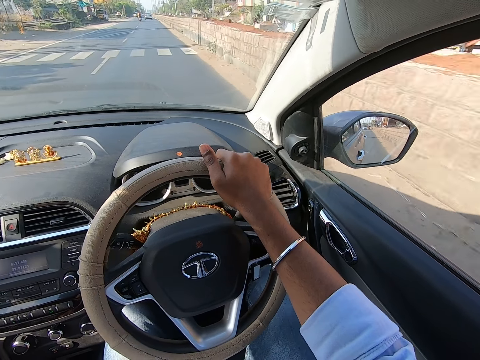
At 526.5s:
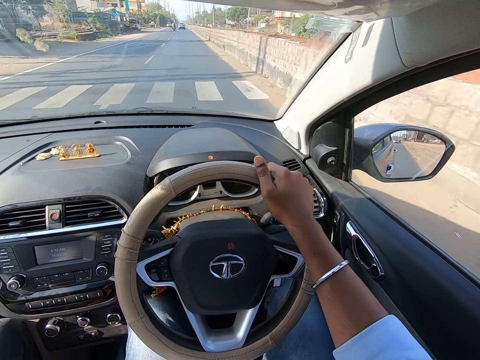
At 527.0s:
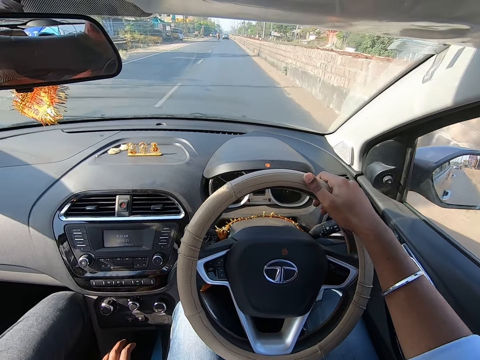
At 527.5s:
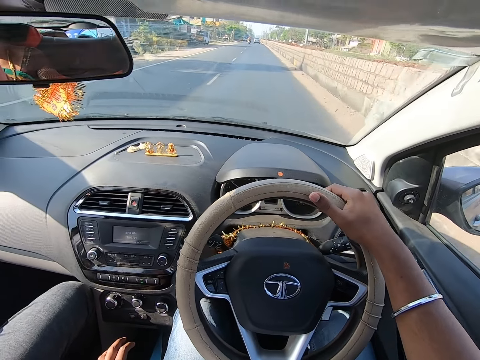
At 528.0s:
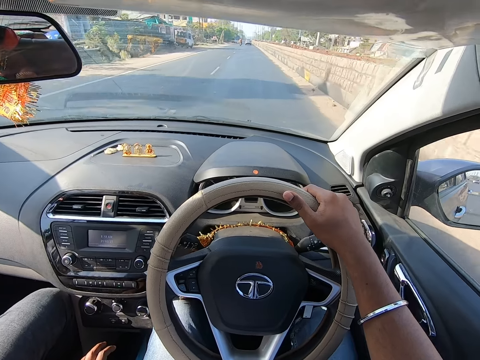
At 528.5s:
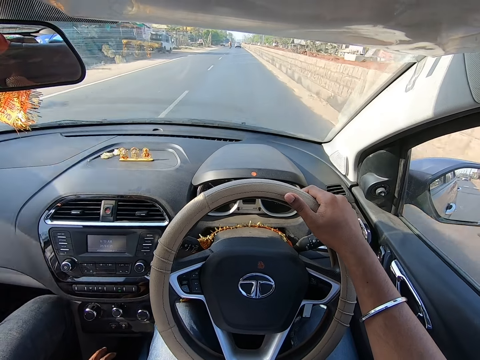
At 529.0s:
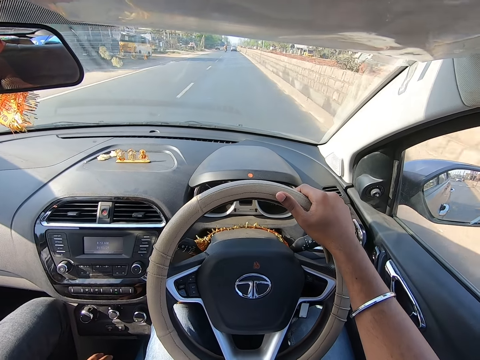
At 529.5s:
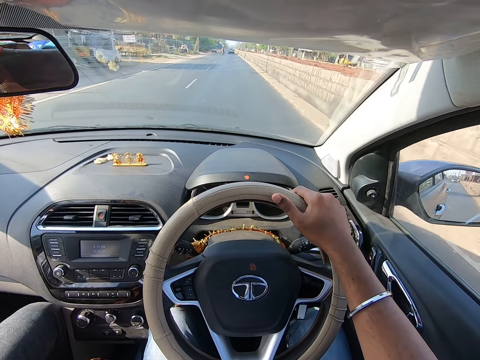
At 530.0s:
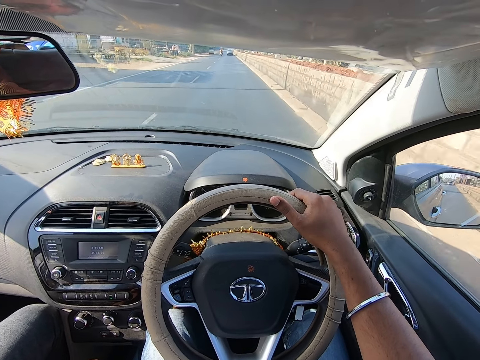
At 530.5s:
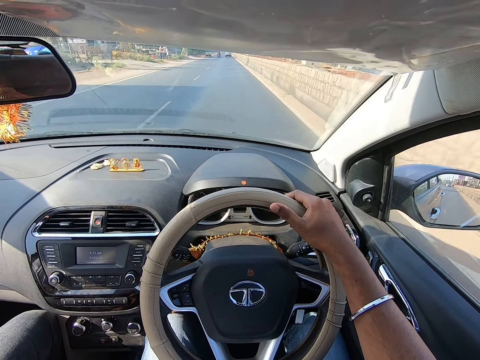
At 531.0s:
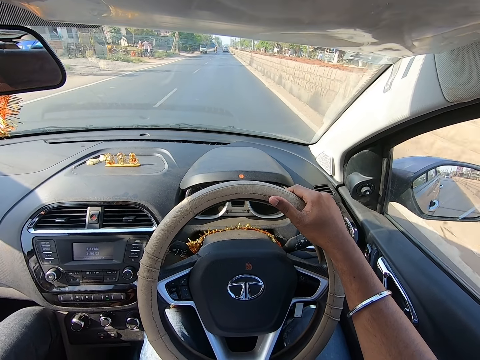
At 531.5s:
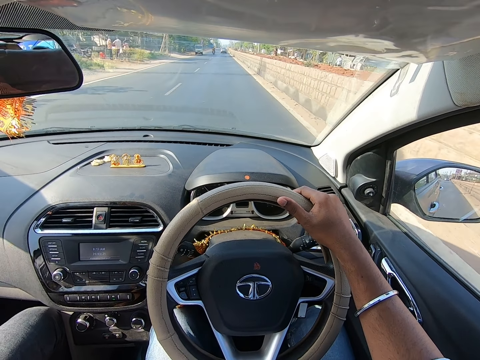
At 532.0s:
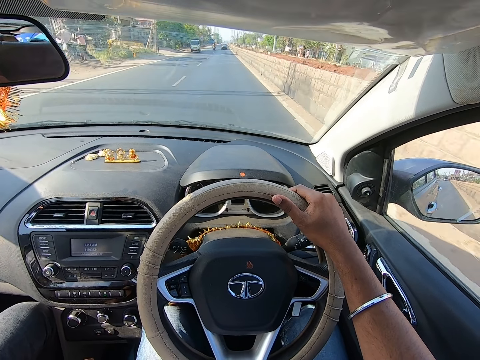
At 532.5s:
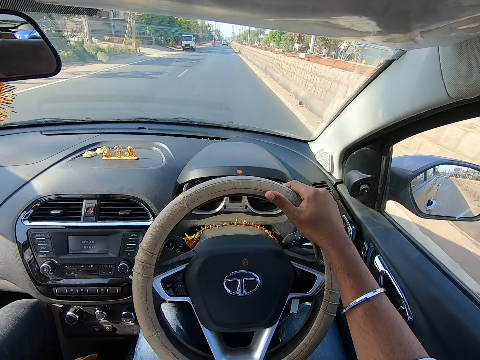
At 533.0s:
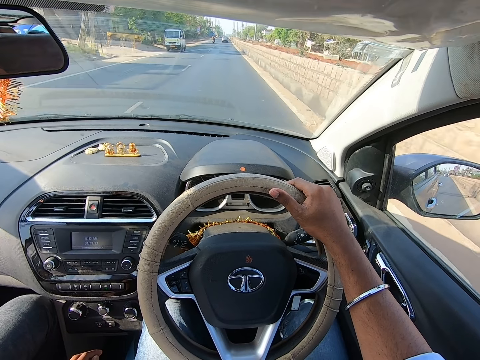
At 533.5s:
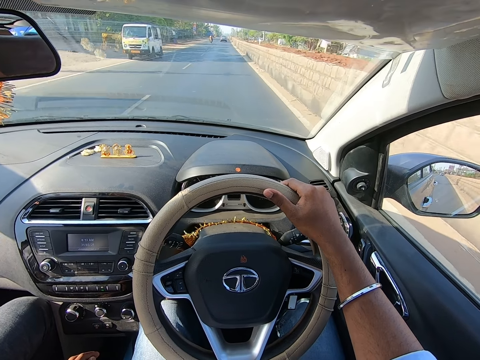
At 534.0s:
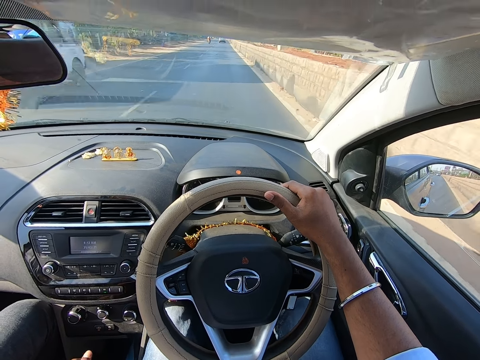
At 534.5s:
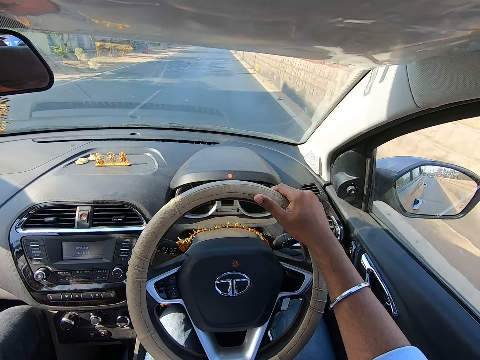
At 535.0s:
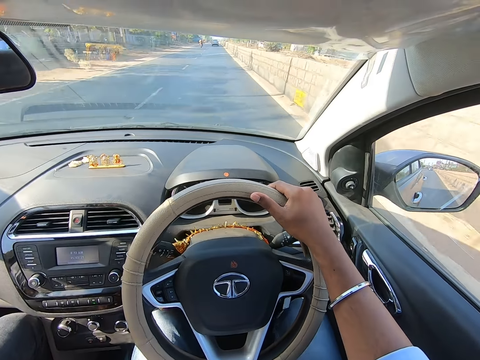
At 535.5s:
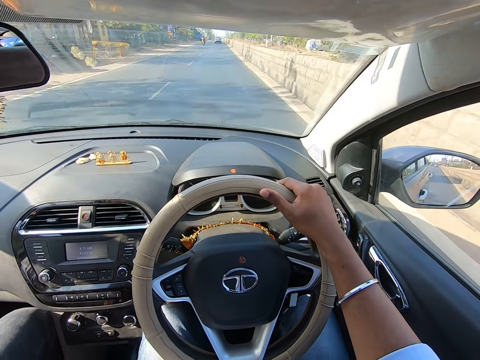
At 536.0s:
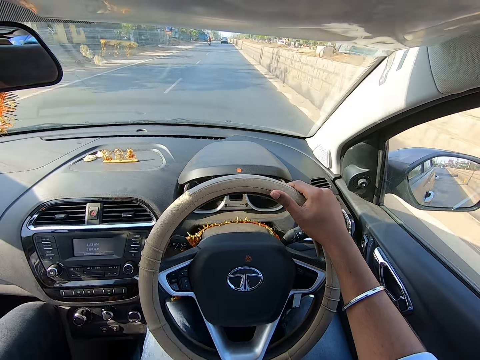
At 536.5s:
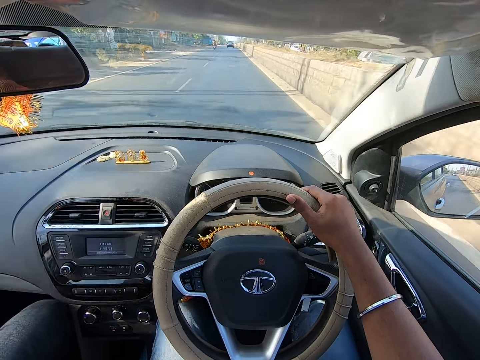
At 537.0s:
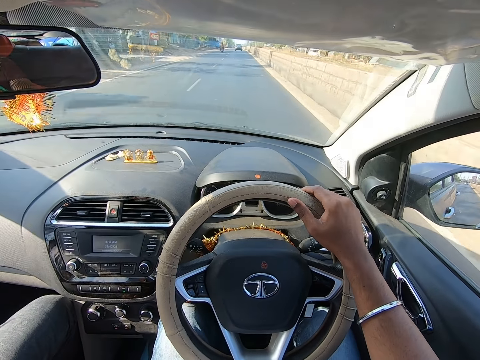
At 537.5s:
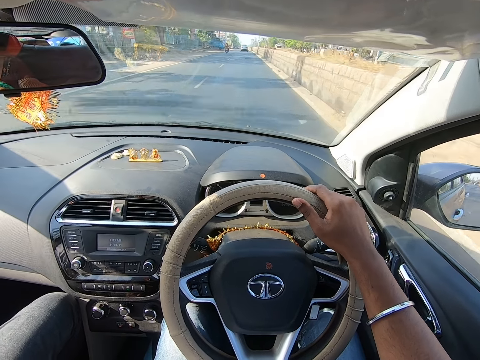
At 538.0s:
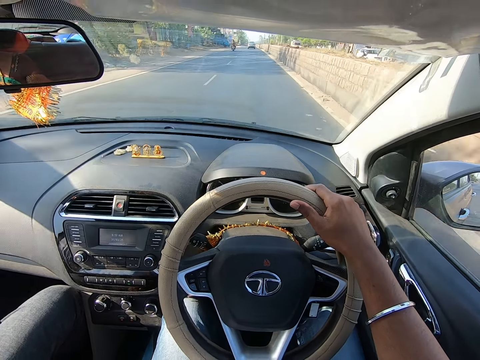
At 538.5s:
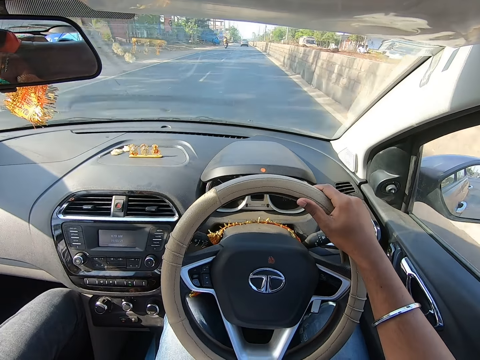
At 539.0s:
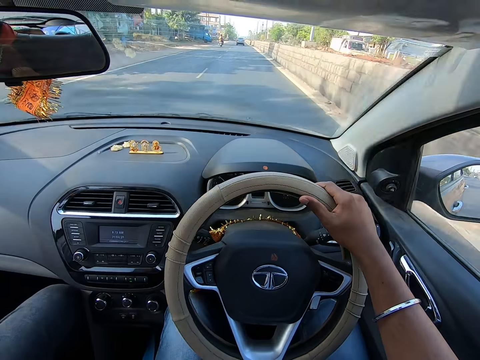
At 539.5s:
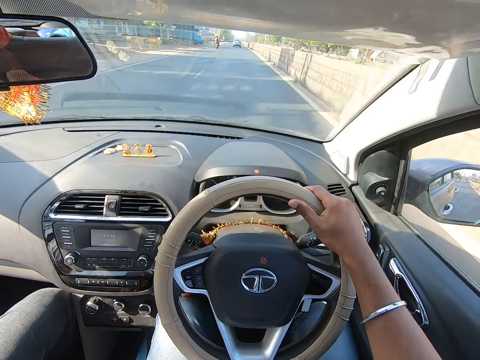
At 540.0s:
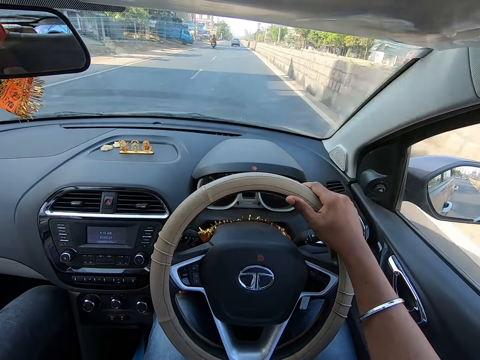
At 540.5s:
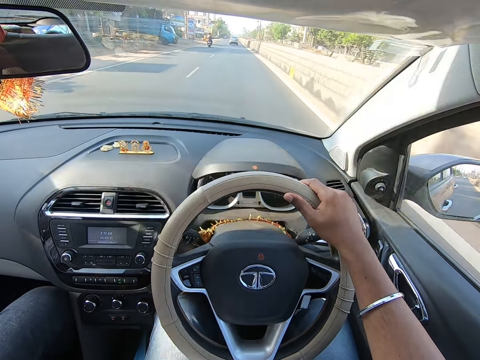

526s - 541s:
The camera wearer drives past a white bus.

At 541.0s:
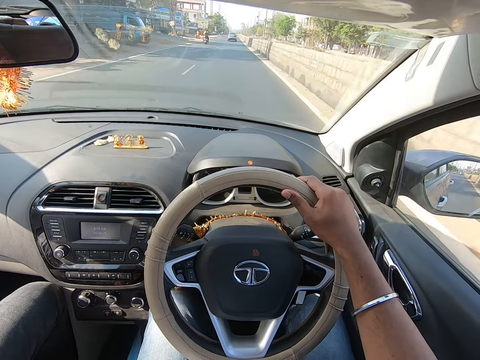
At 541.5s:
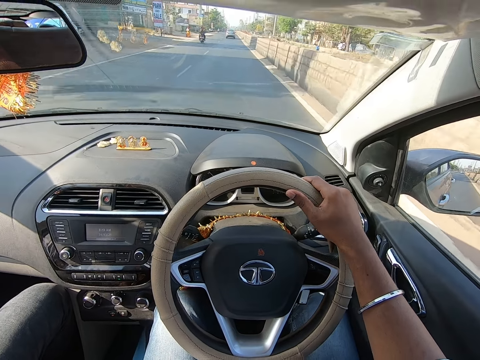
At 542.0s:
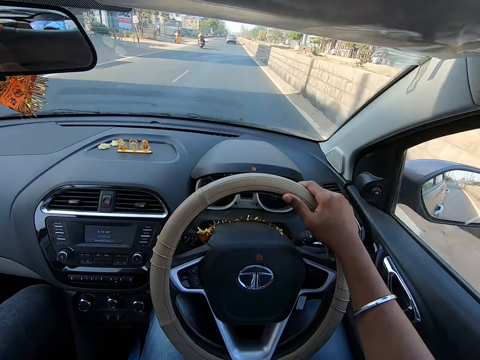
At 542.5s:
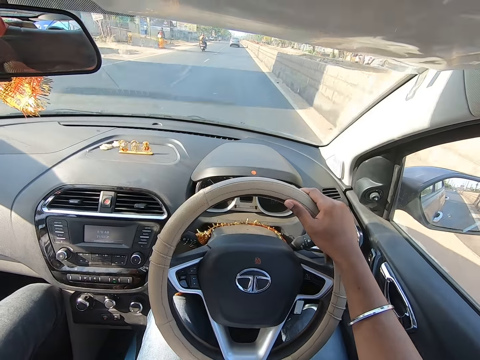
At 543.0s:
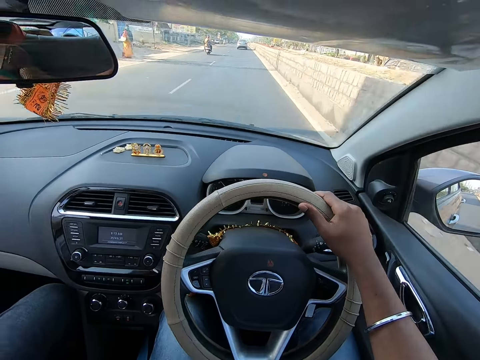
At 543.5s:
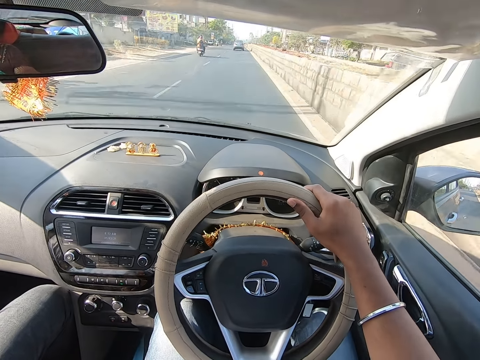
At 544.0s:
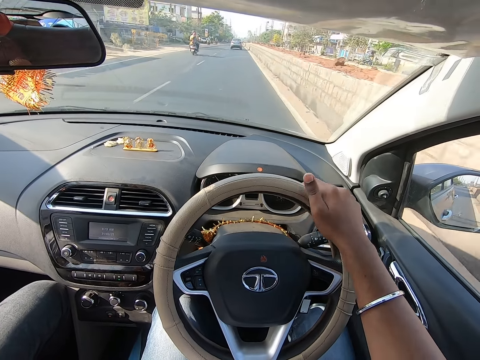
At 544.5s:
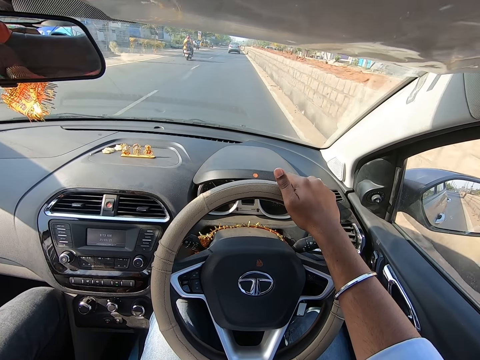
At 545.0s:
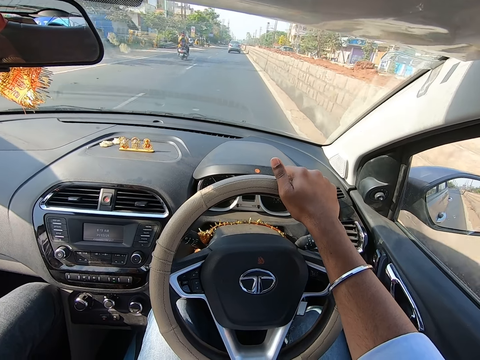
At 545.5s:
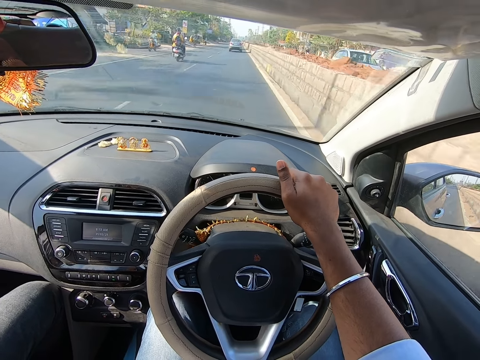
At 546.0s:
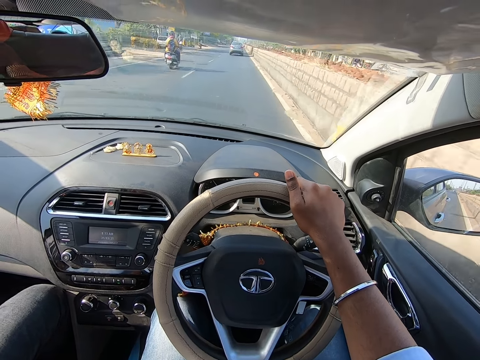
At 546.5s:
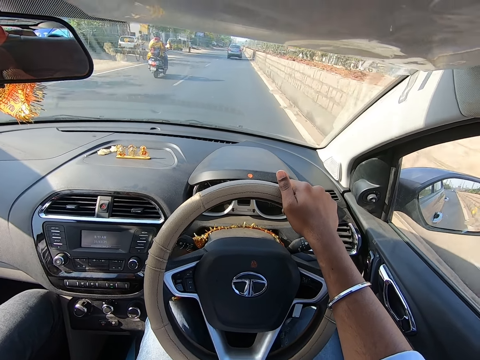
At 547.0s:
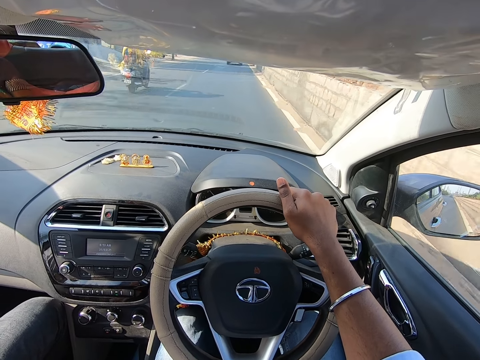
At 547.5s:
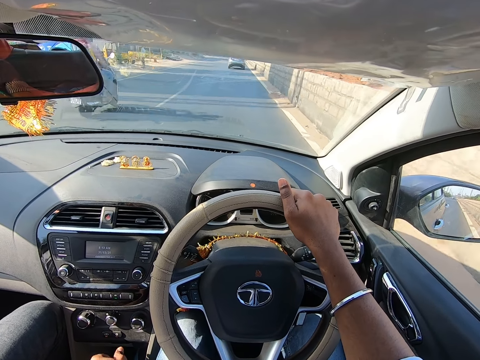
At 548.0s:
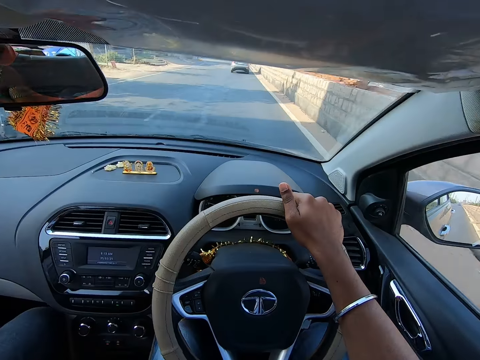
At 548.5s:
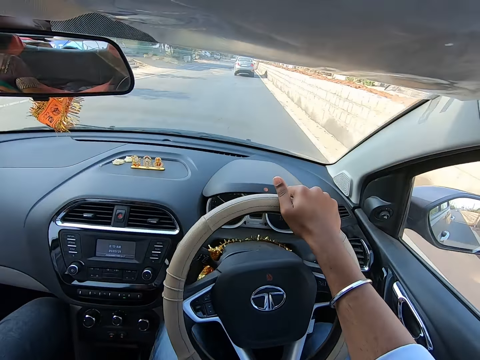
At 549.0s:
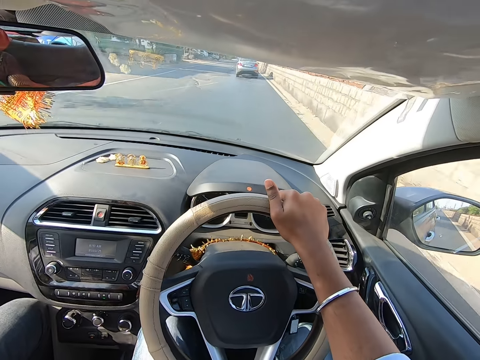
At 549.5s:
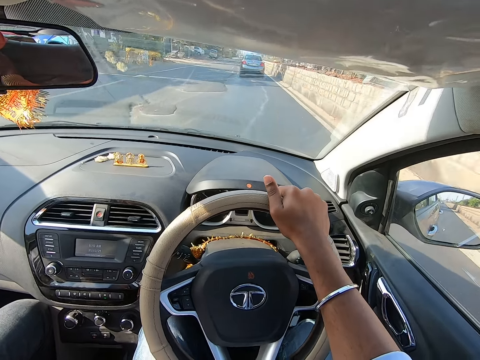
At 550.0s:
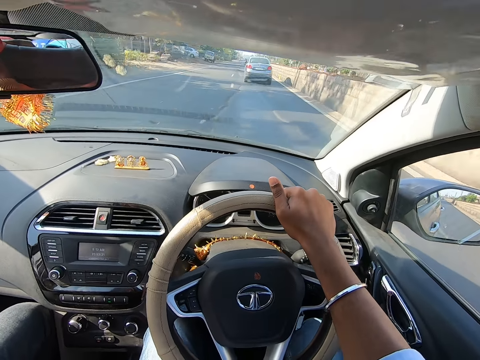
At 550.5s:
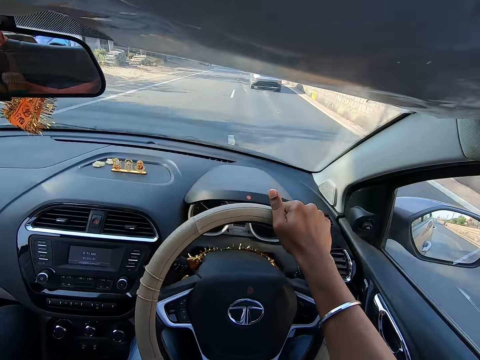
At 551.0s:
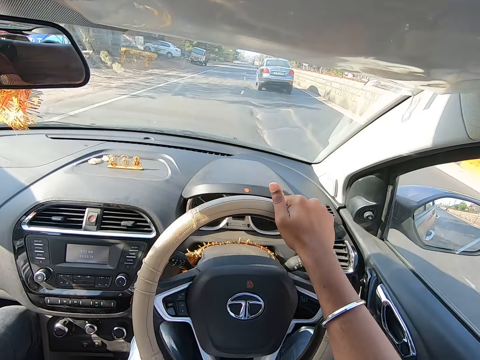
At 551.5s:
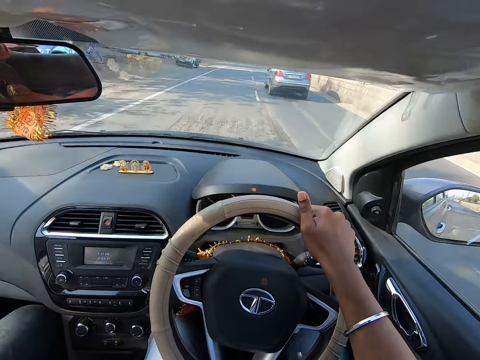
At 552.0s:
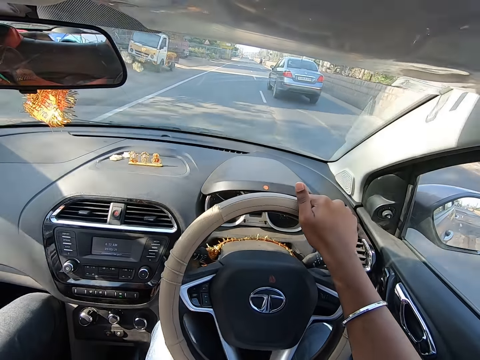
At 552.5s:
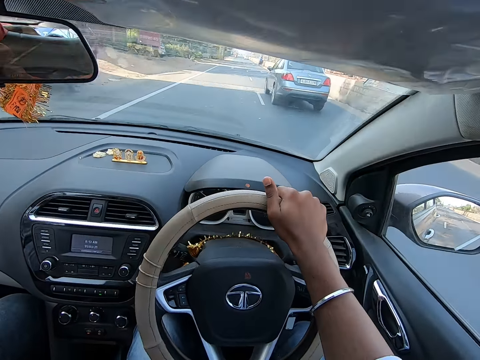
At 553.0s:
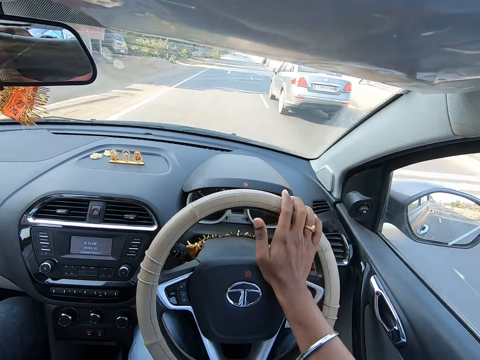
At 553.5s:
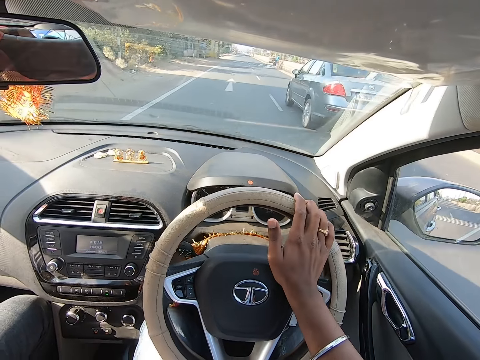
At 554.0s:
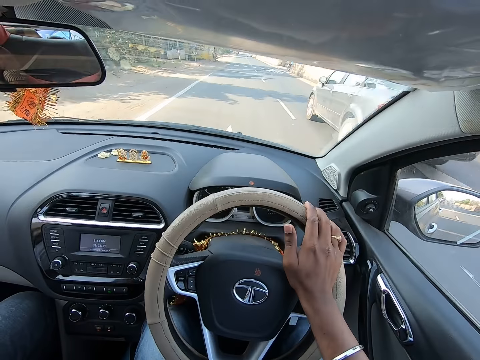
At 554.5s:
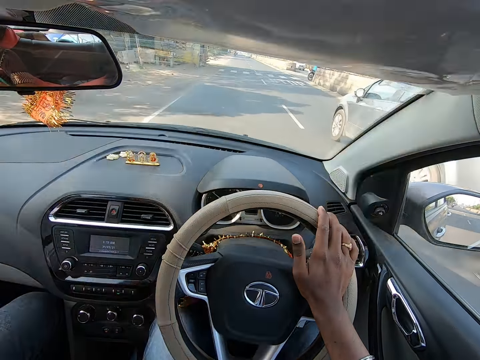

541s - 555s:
The camera wearer drives past a motorcycle. They drive past a silver car.
